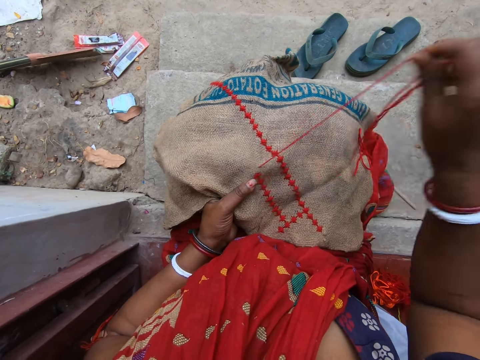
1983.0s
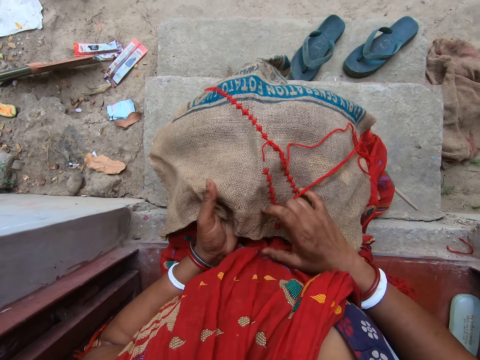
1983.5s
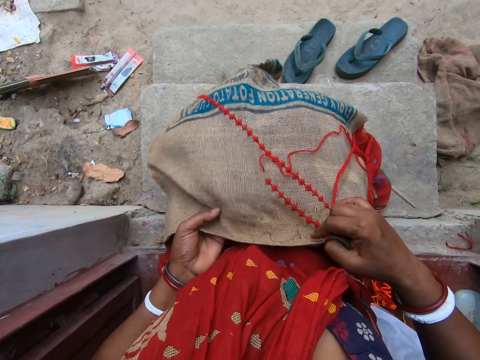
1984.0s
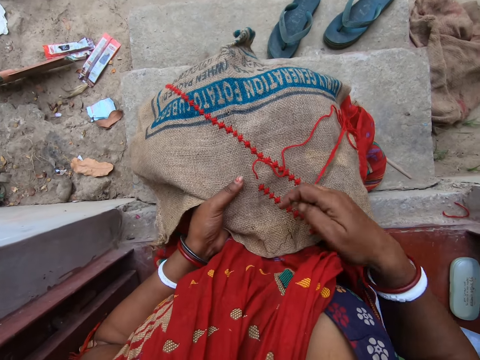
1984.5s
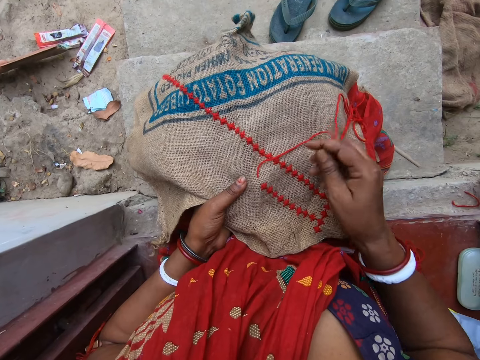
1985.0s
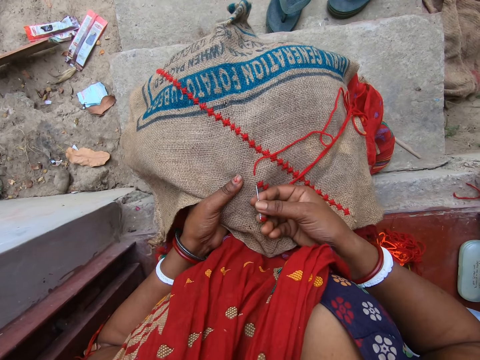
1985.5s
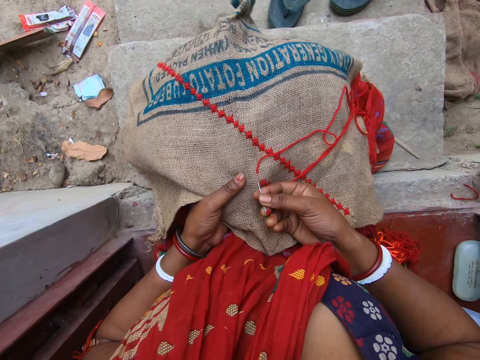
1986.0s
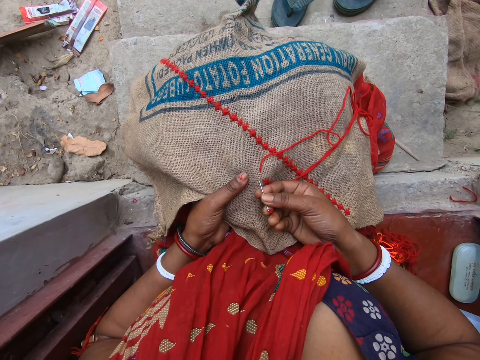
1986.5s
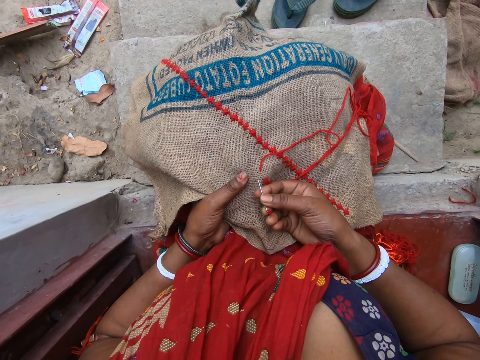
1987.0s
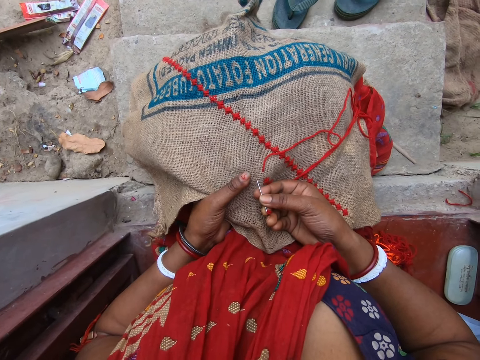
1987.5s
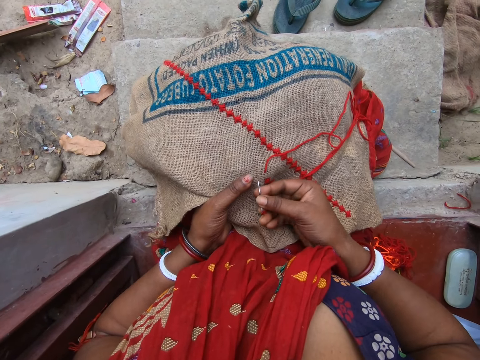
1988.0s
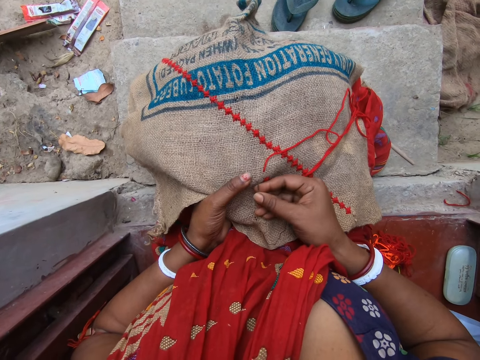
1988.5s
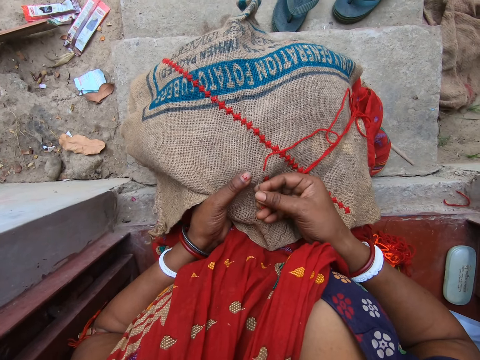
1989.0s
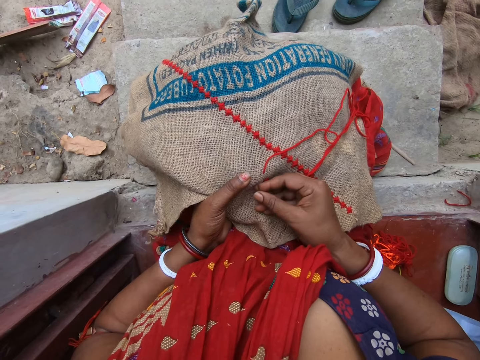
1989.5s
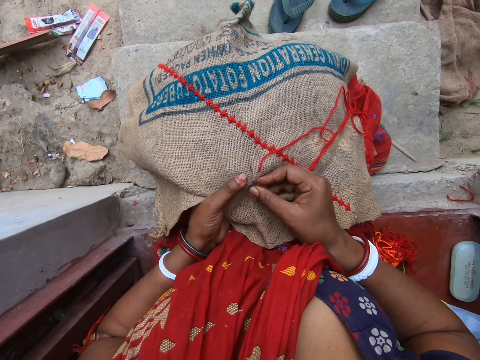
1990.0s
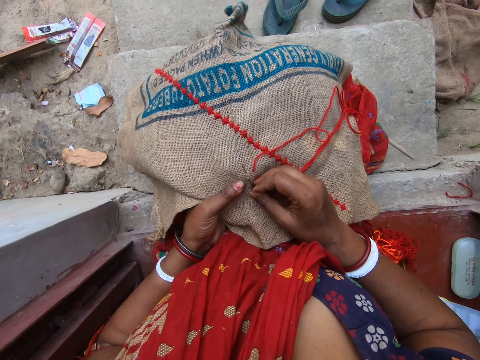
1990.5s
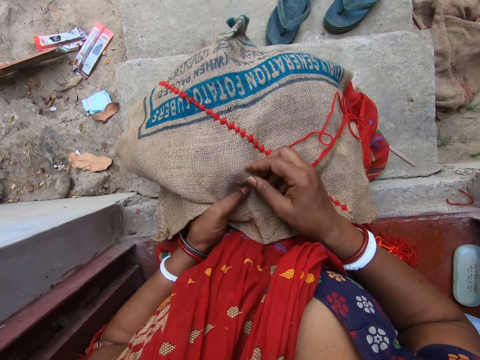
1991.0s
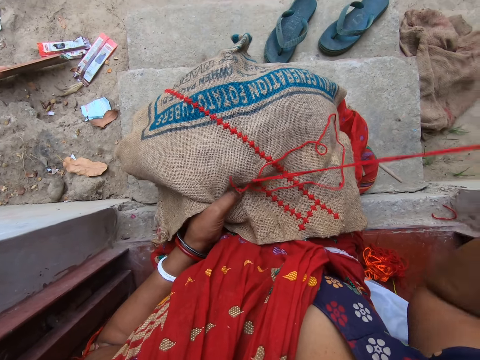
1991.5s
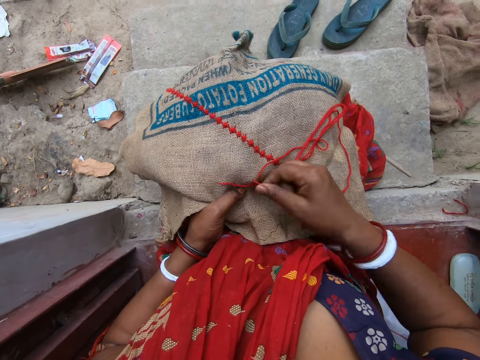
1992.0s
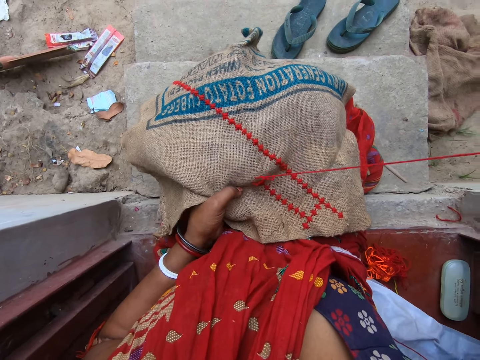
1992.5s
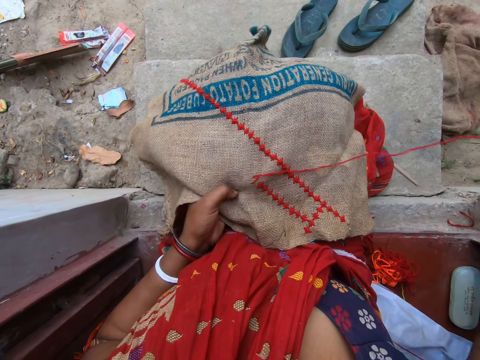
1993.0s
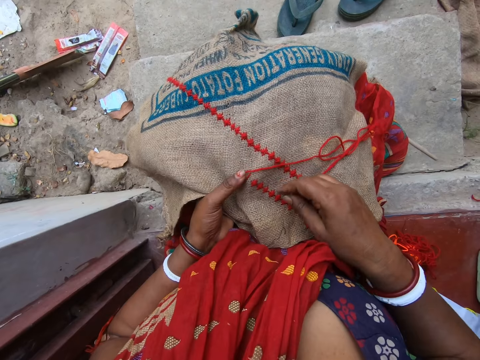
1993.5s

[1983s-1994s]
The camera wearer adjusts the cloth with her hands. She sews a design on the cloth with the needle and thread in her right hand.

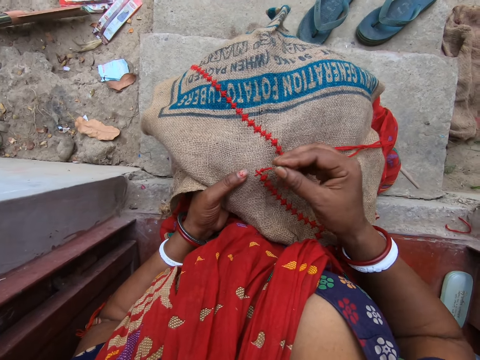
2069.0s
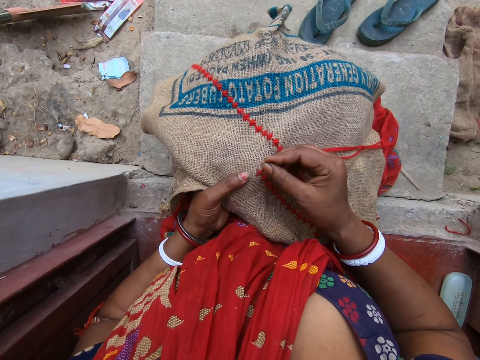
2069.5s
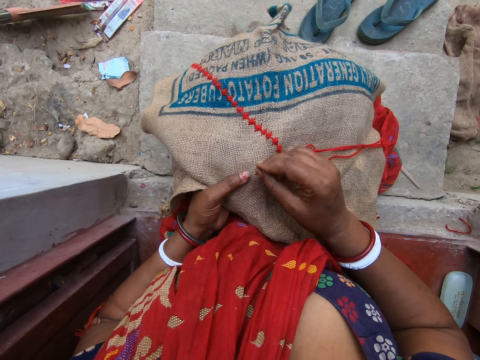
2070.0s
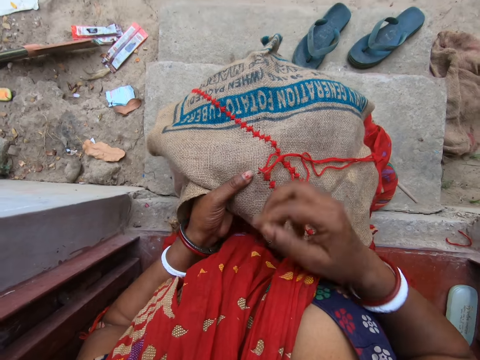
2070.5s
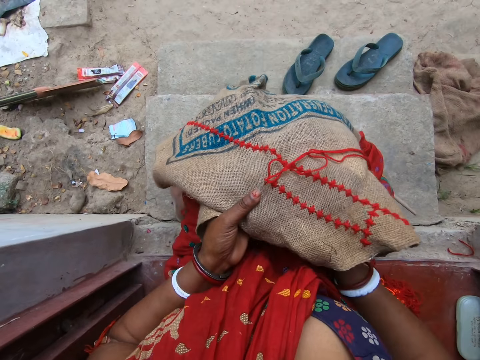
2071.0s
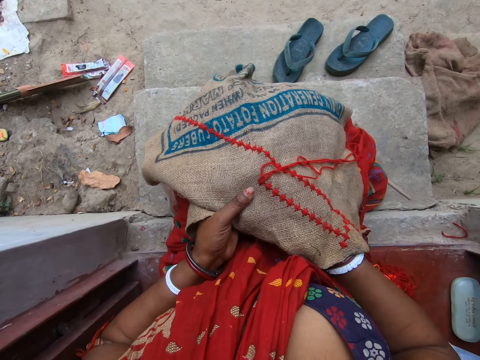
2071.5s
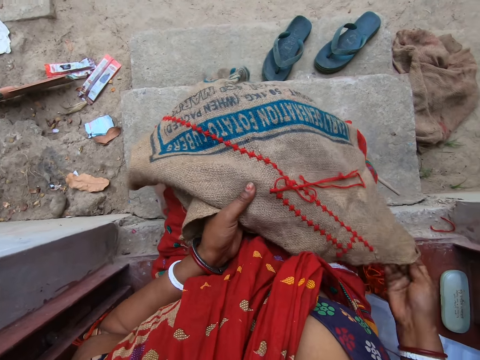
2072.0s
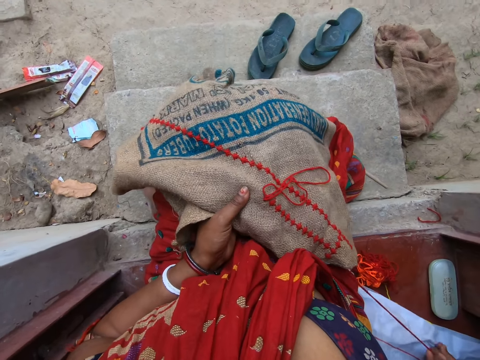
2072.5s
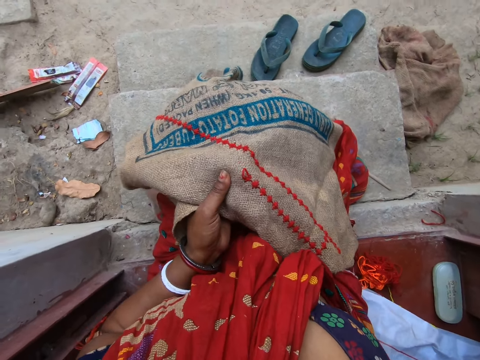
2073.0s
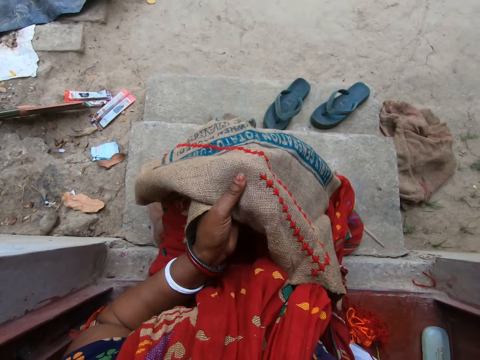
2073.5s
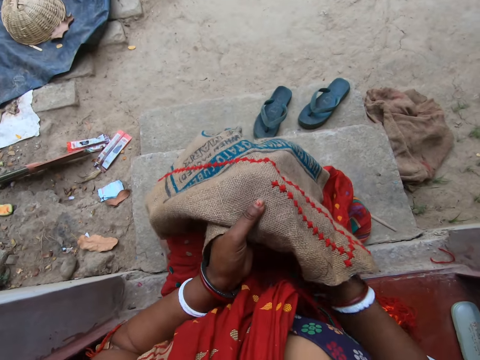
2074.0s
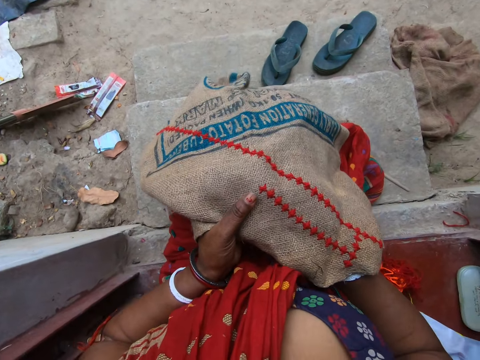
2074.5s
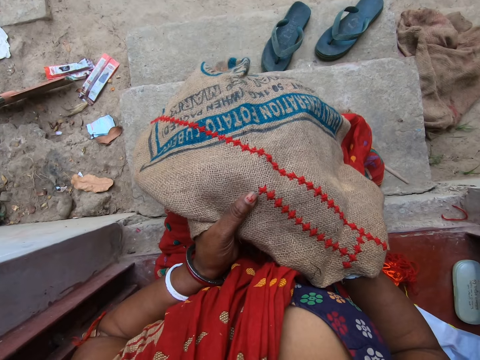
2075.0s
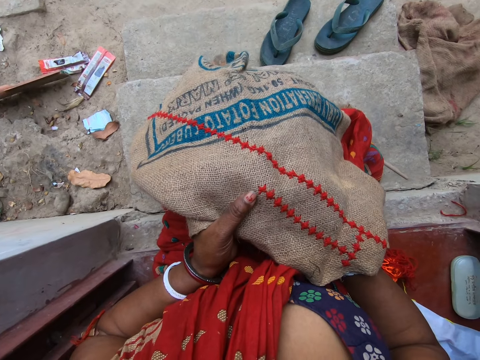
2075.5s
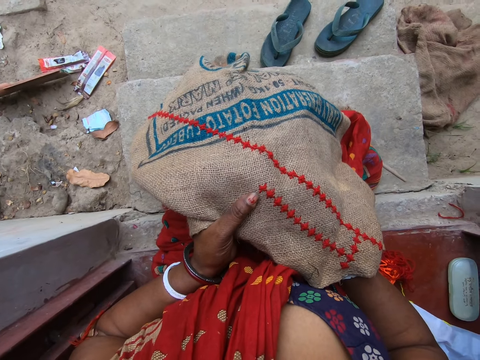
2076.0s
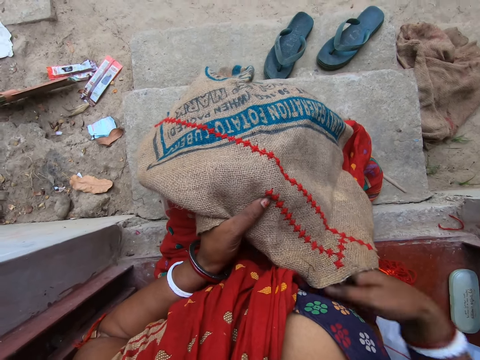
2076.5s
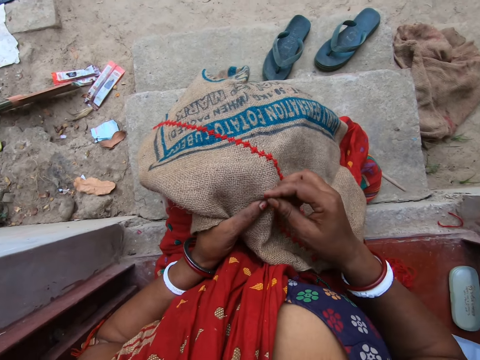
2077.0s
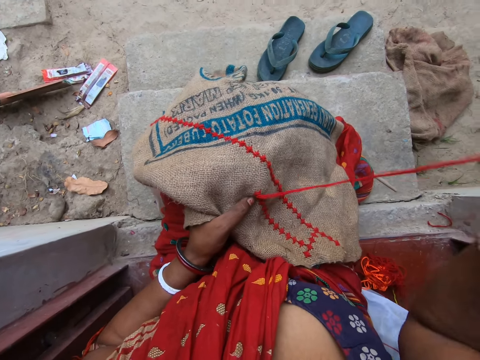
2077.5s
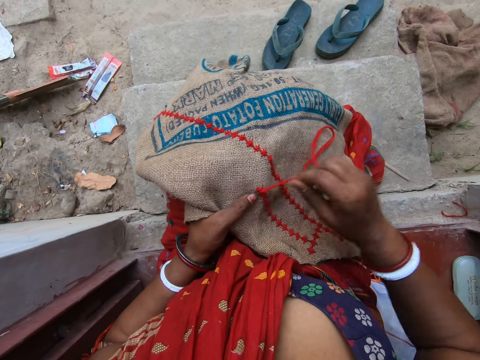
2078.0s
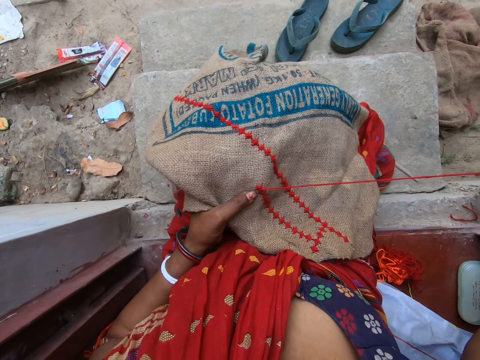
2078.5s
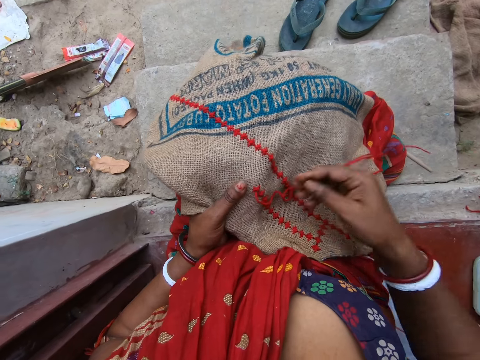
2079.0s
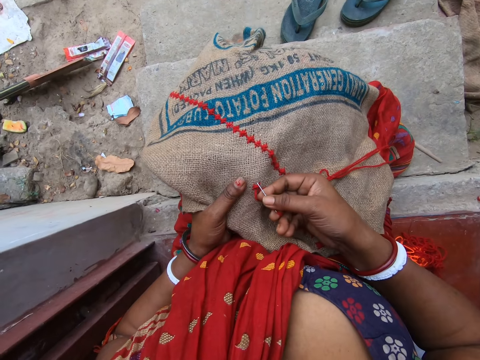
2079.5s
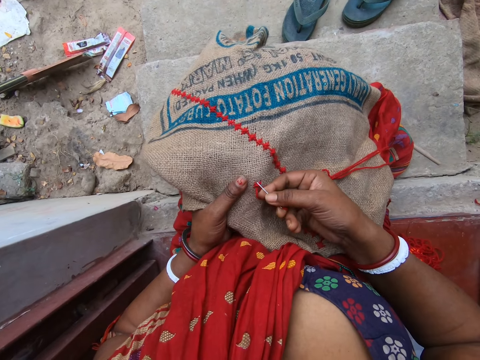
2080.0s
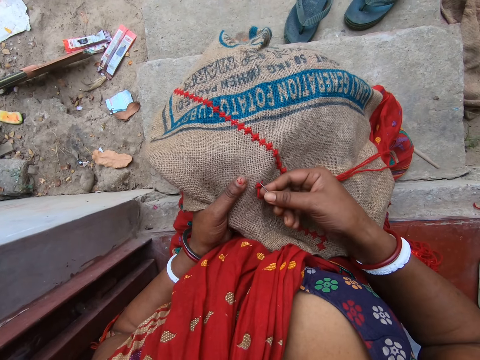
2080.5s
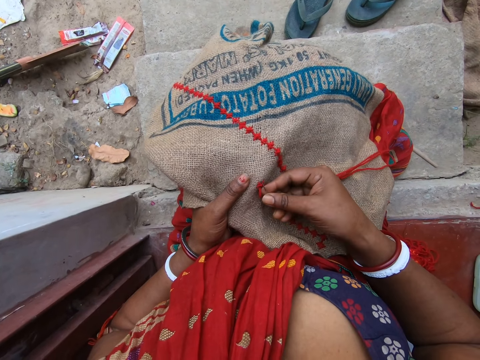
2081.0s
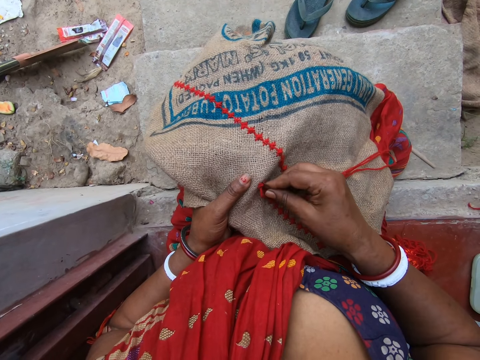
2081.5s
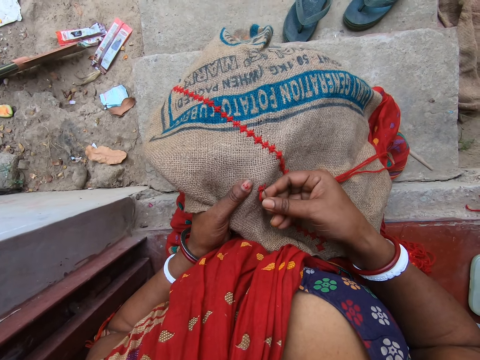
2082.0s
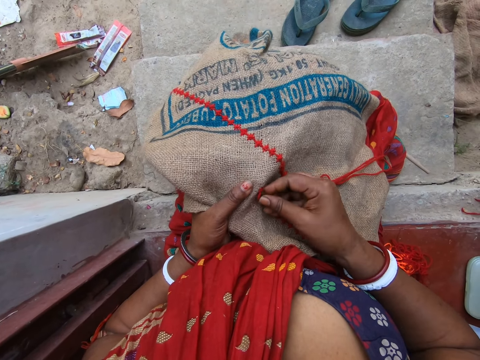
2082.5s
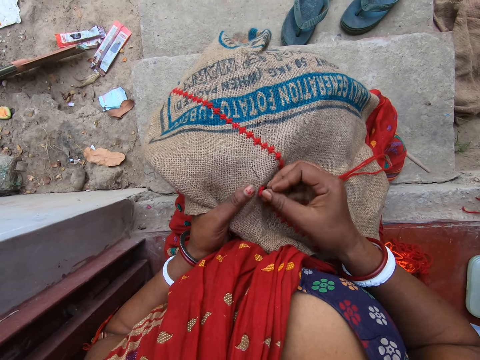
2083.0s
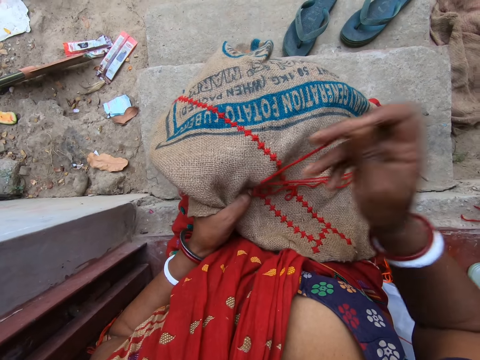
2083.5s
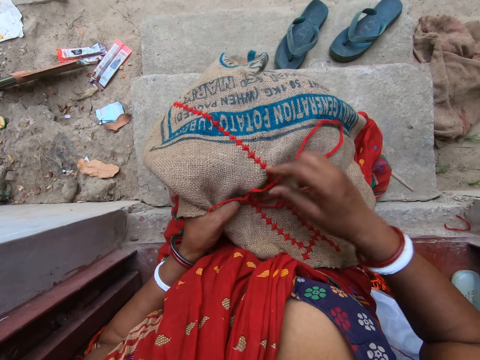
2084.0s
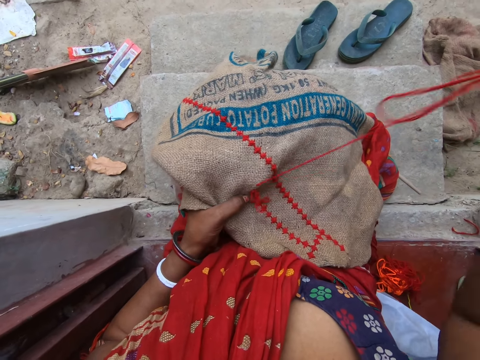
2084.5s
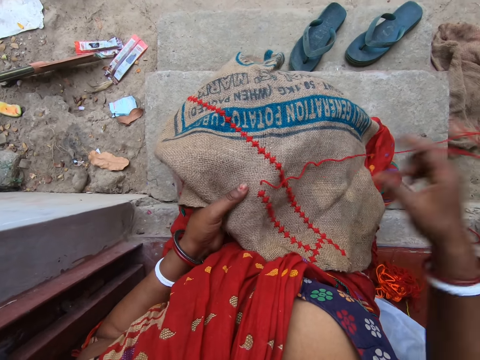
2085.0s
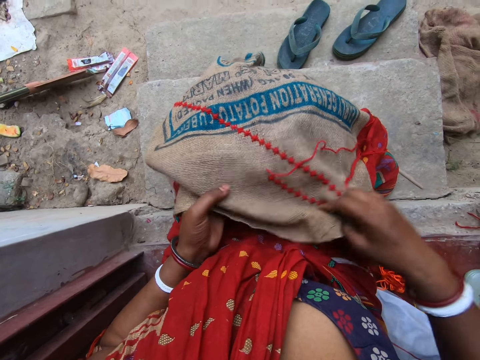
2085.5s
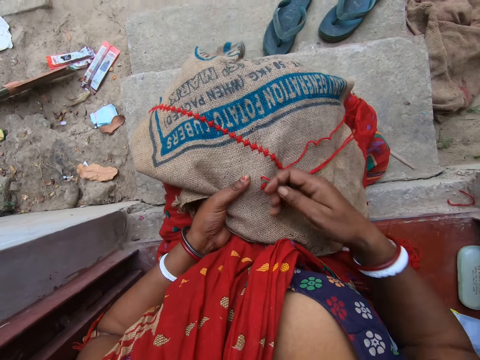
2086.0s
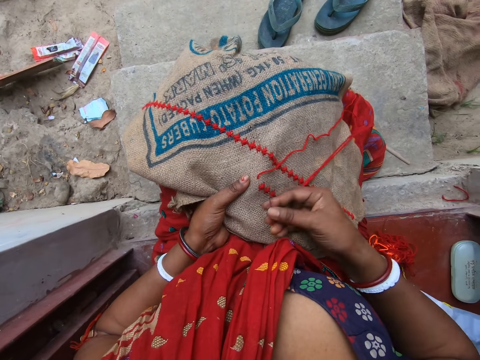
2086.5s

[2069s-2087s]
The camera wearer puts her right hand under the cloth. She pulls the needle and thread from under the cloth with her right hand. She puts her right hand under the cloth. She removes her right hand from under the cloth. She pulls the needle and thread from the cloth with her right hand. She sews a design on the cloth with the needle and thread in her right hand. She pulls the cloth with her right hand. She straightens the fabric.
